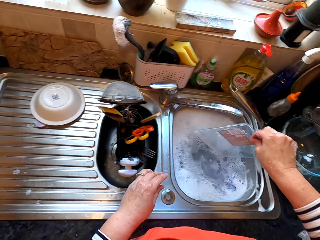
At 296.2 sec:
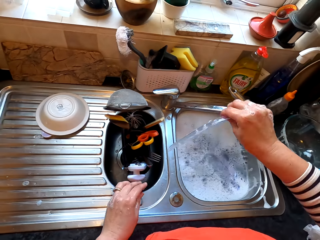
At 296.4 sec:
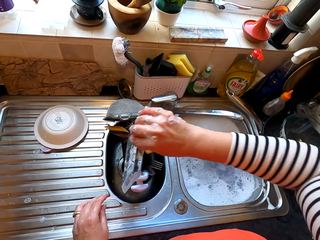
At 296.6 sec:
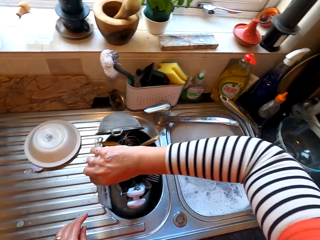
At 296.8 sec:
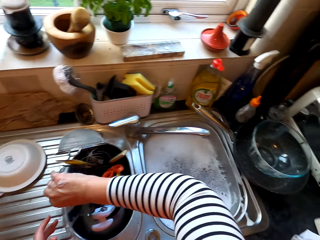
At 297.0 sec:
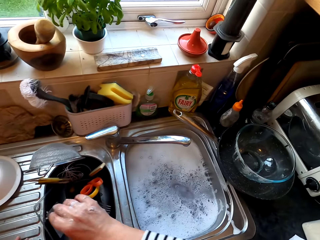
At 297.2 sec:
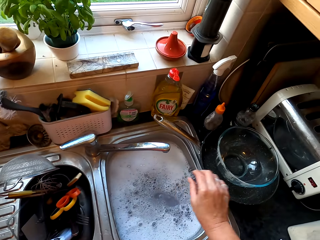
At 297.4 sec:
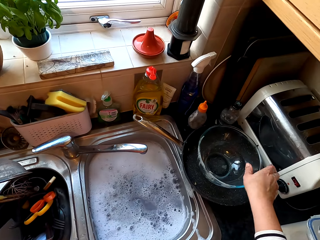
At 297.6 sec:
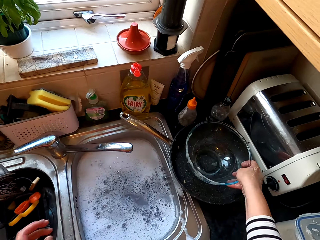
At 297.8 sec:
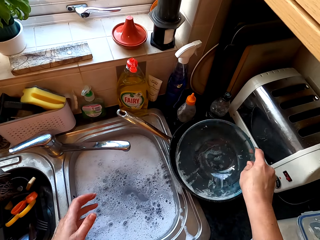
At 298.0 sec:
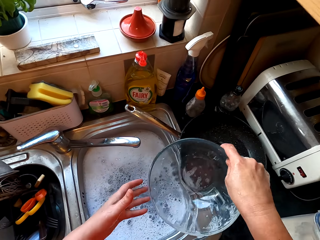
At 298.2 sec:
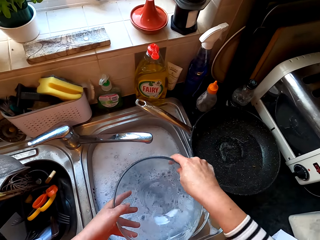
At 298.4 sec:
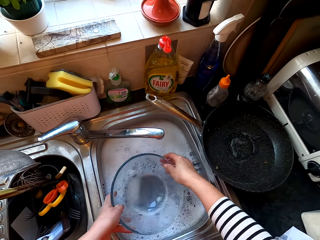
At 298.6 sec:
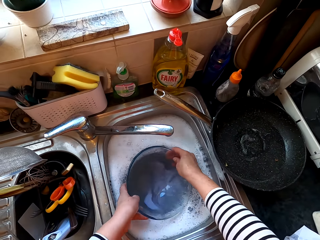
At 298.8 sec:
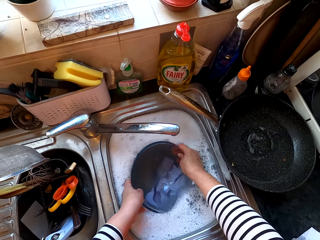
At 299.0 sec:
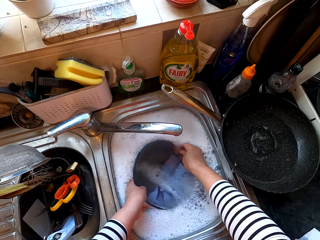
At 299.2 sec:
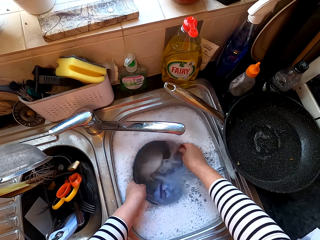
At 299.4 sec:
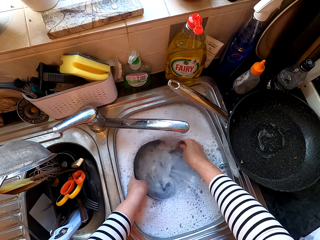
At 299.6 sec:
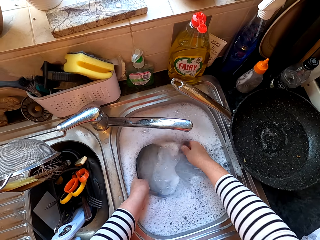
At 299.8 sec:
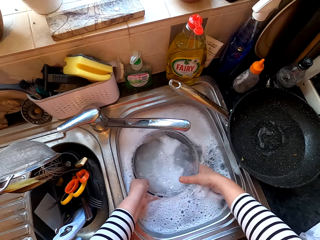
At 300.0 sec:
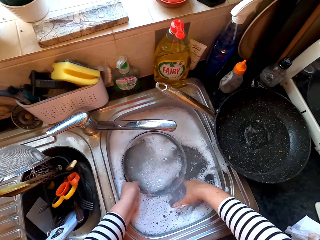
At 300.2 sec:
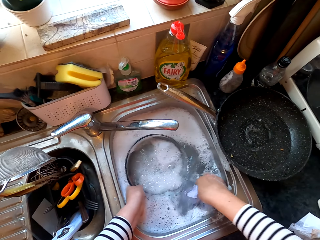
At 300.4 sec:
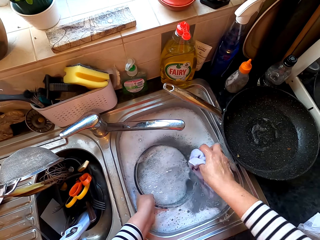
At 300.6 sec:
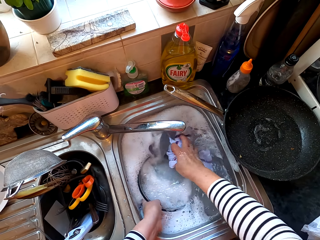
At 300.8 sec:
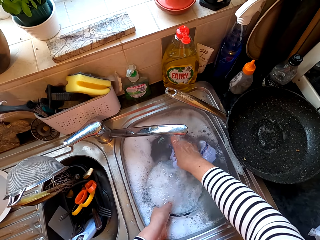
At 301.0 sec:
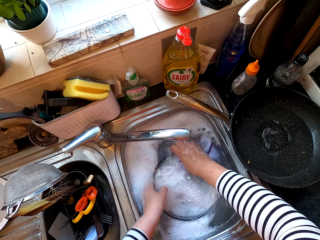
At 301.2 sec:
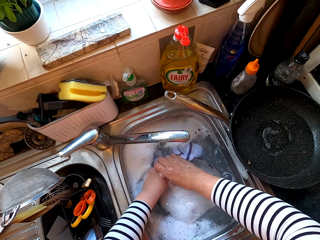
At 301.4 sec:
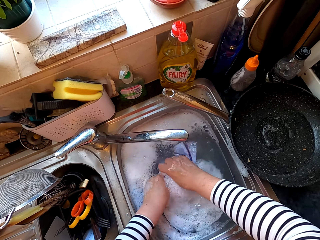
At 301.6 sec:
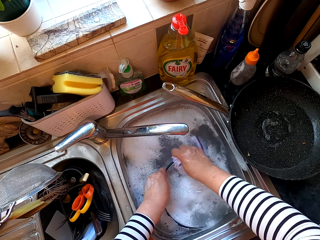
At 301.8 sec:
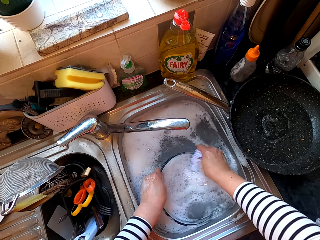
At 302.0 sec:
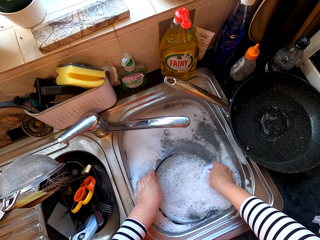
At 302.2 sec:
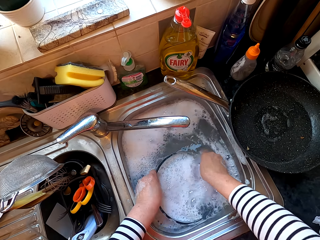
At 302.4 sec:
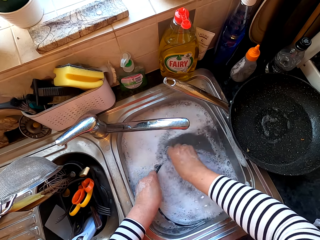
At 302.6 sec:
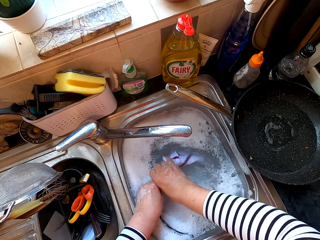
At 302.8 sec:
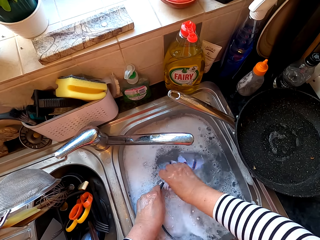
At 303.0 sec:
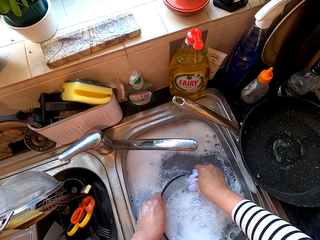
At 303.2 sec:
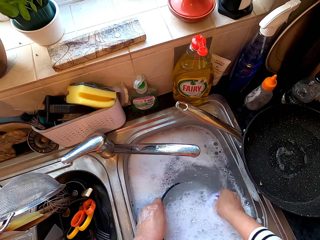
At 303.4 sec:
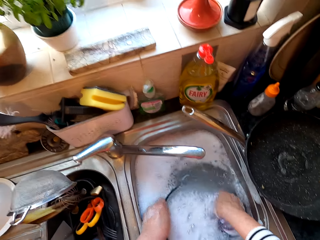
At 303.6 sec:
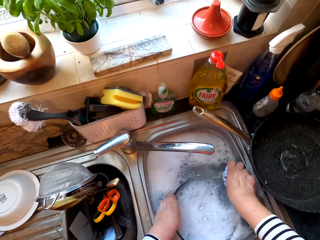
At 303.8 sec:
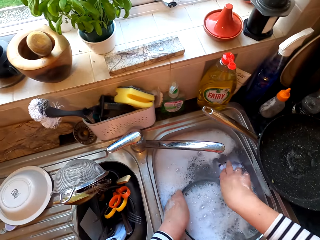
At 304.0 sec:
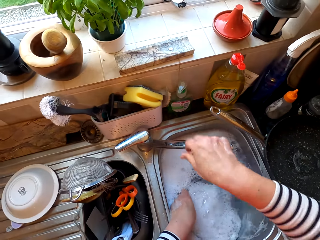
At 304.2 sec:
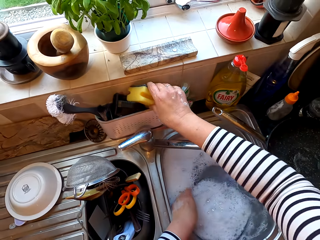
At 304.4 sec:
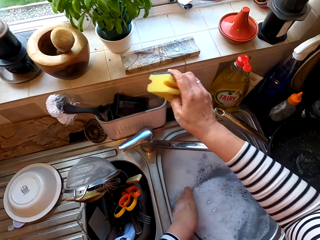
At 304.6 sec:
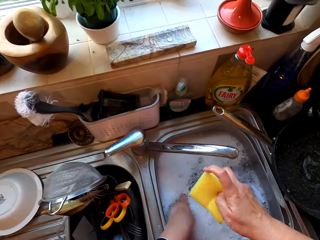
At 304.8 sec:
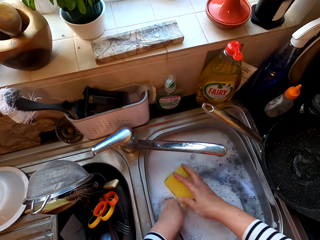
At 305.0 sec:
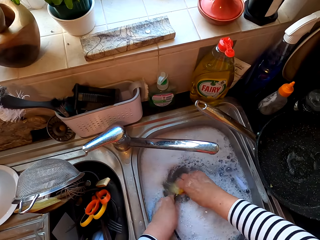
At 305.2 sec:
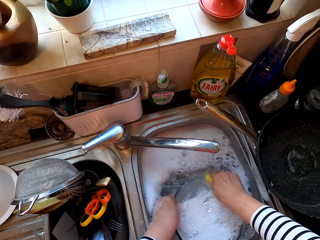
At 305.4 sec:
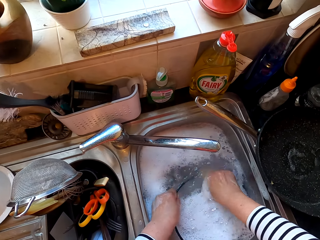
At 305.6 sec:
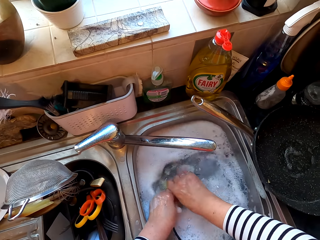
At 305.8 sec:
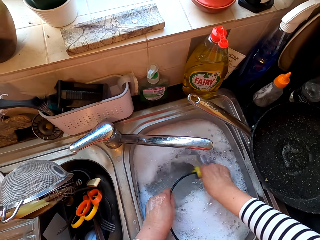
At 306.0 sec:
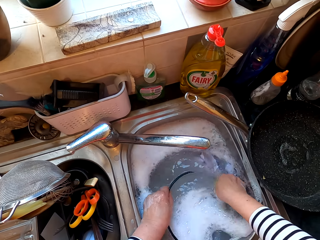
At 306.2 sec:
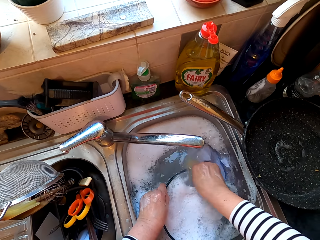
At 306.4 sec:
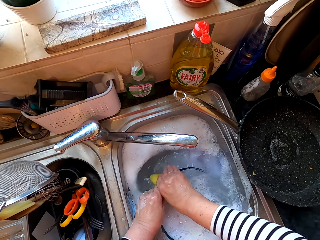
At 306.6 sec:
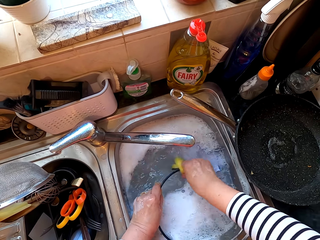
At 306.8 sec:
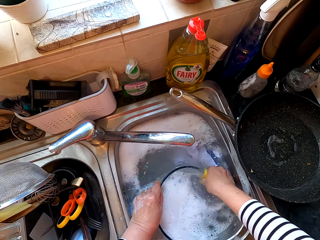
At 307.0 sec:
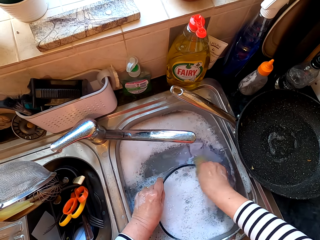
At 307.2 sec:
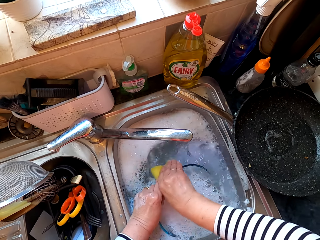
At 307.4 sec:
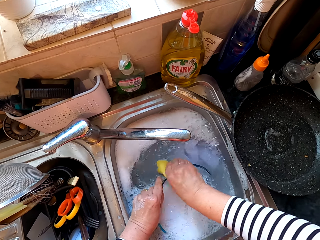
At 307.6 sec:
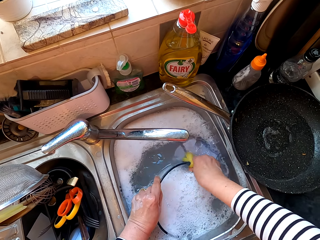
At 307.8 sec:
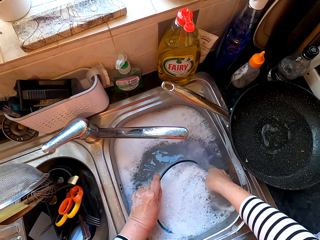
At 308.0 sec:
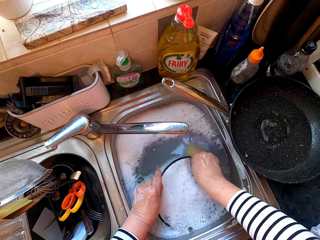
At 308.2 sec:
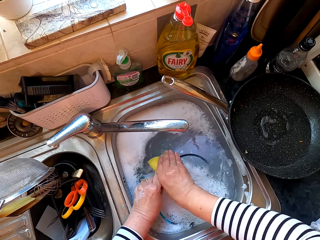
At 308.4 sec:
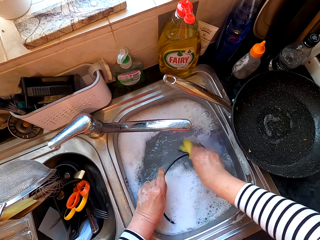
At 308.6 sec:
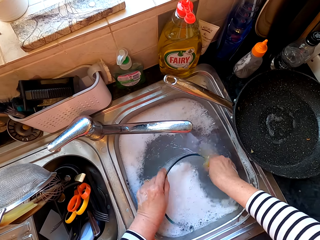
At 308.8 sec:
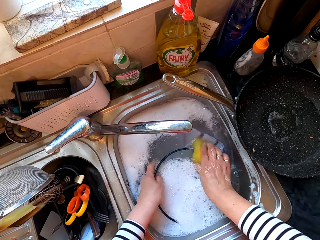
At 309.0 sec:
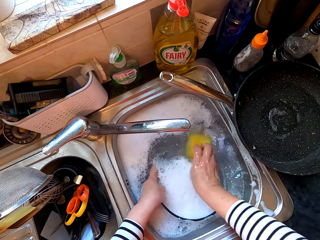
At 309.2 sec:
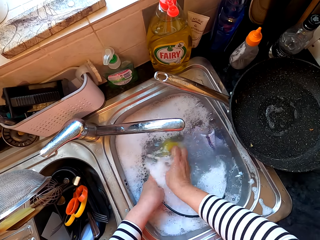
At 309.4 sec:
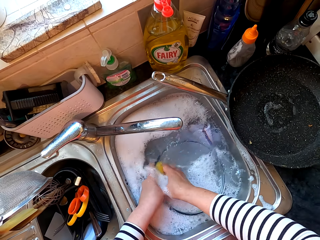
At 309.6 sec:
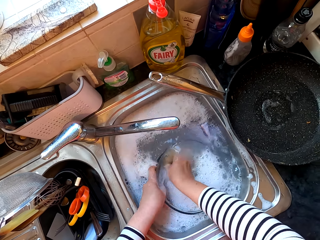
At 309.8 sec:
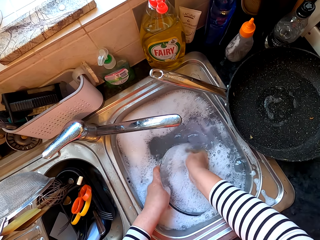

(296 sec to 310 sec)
The camera wearer puts the tin cover in the sink. They pick up the bowl and hold the bowl. They dip the bowl in the water. They wash the bowl with the cloth. They put the cloth in the water. They pick up the sponge. They wash the bowl.

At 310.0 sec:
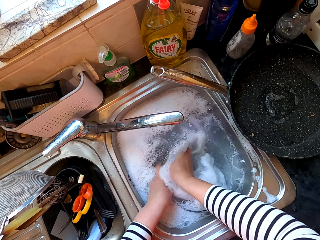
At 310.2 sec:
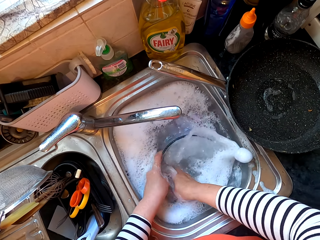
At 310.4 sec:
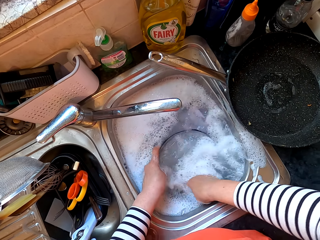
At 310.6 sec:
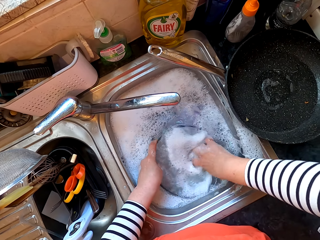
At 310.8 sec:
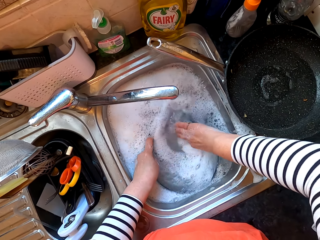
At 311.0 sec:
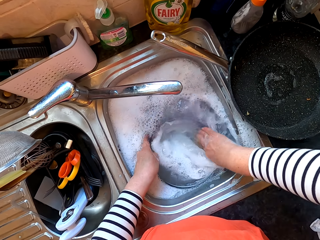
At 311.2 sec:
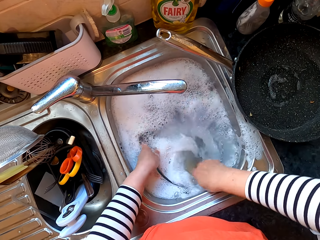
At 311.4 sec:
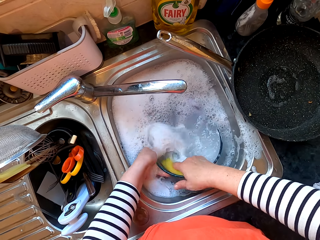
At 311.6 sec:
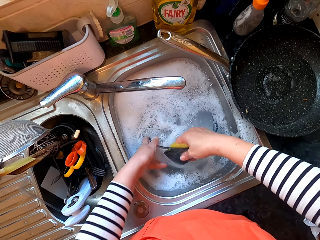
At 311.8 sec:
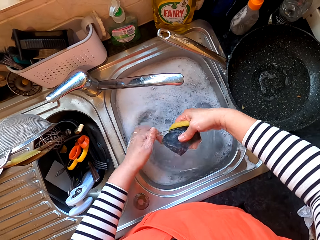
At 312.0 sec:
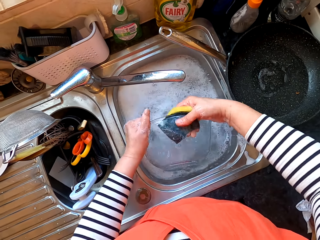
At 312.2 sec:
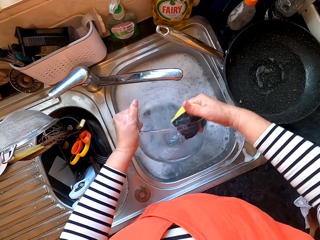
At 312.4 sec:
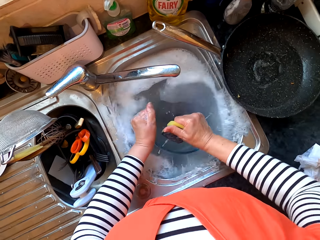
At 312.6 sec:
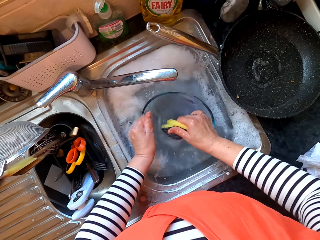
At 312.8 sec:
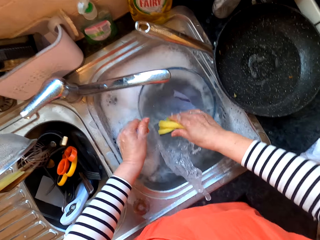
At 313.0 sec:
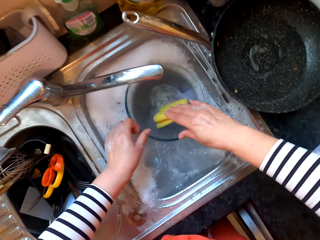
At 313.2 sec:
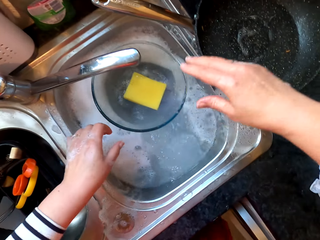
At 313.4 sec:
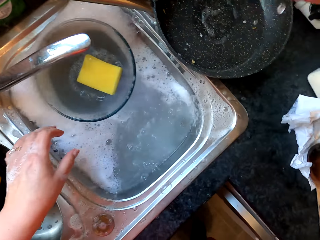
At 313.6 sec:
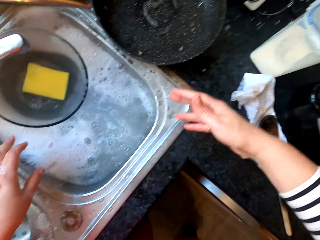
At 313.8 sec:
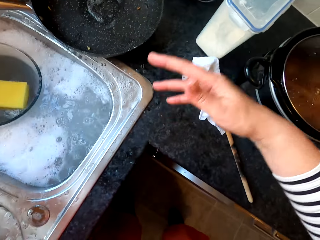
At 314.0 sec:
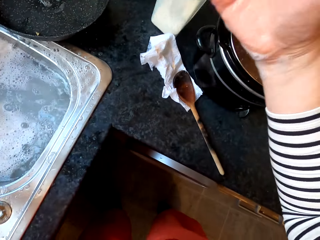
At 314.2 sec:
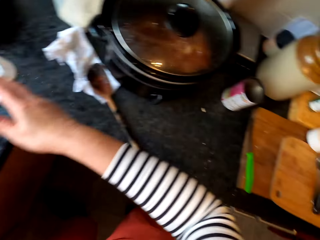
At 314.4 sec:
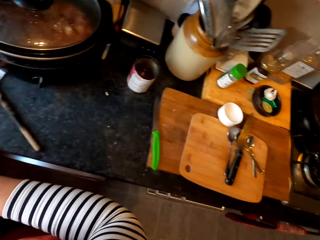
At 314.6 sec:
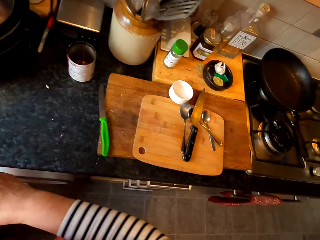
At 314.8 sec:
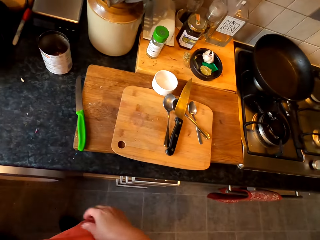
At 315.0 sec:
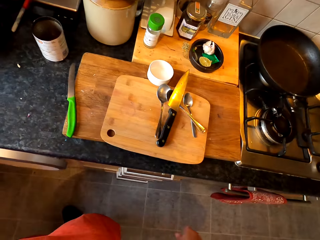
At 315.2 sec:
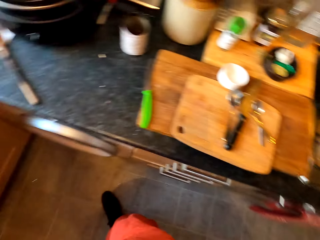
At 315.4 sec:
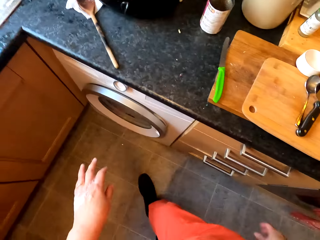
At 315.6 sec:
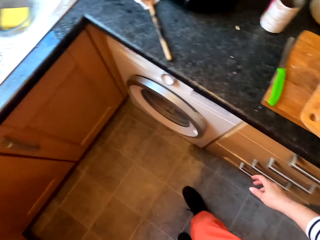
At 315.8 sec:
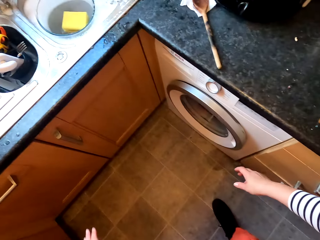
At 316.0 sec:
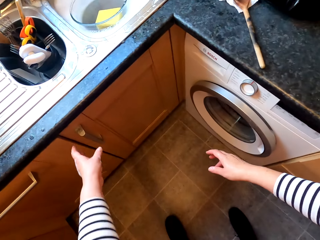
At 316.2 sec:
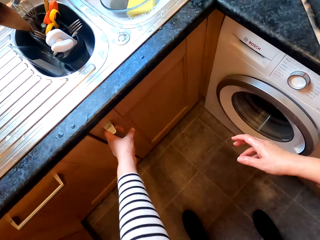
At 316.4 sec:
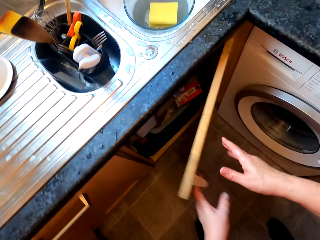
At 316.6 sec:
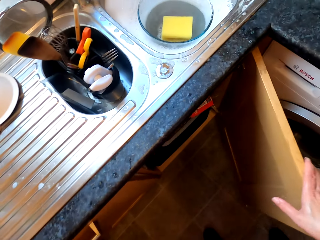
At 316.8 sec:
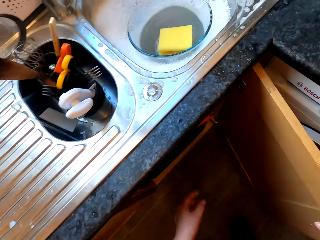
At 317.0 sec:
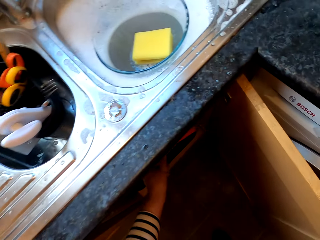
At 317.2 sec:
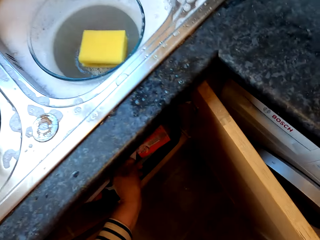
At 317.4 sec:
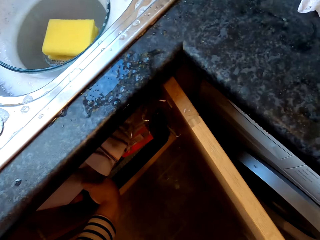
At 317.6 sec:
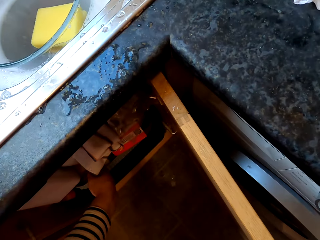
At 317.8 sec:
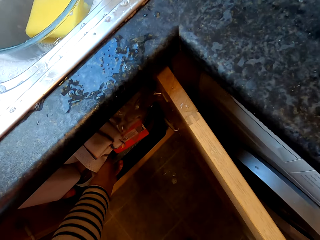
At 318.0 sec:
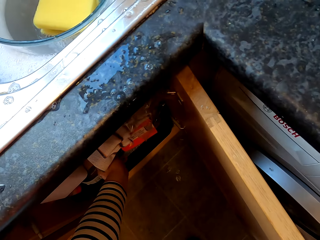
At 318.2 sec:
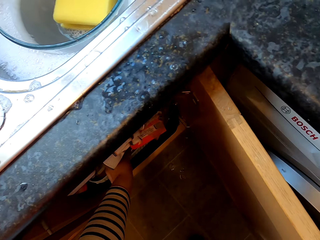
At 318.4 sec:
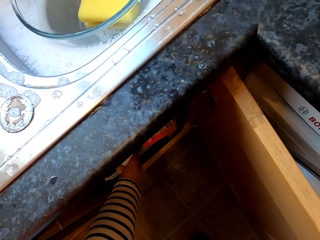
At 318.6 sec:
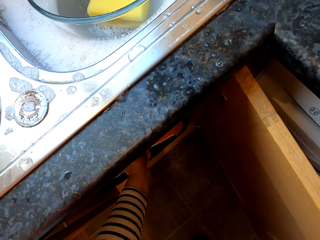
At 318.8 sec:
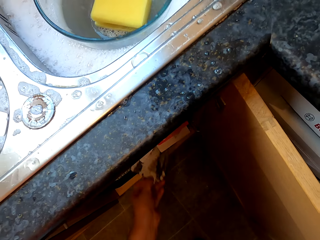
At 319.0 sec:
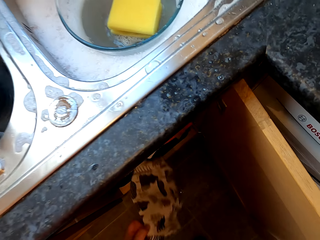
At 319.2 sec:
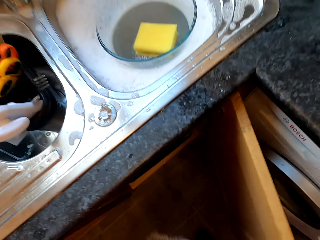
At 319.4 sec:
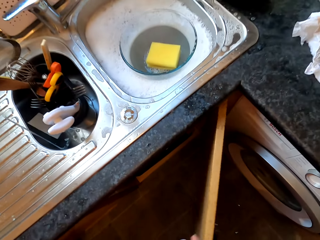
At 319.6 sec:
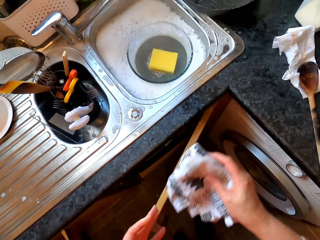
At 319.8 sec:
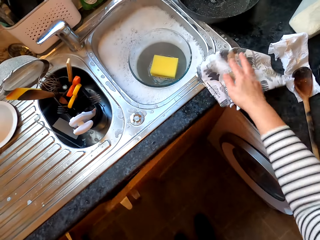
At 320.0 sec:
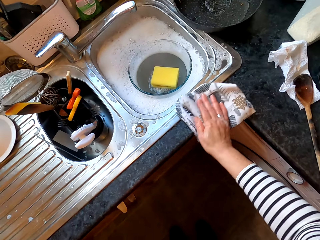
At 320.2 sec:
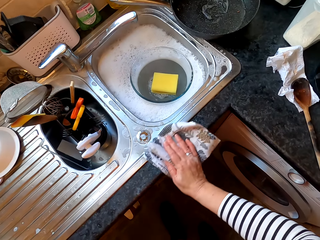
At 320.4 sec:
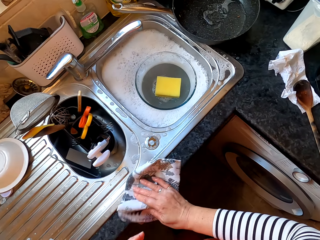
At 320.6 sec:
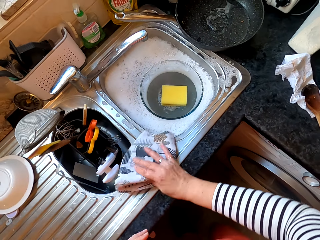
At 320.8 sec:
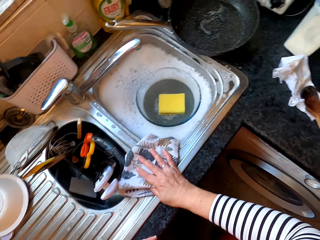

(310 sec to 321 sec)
The camera wearer drops the bowl in the water. She flicks her hands. She opens the cupboard. She picks up the cloth. She closes the cupboard. She wipes the sink surface.
